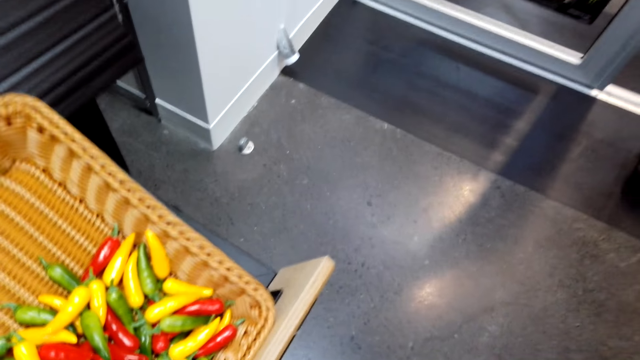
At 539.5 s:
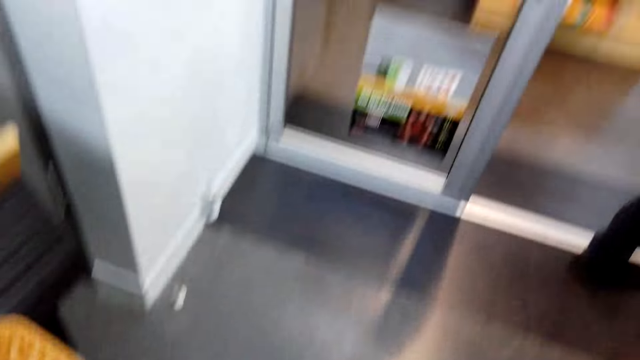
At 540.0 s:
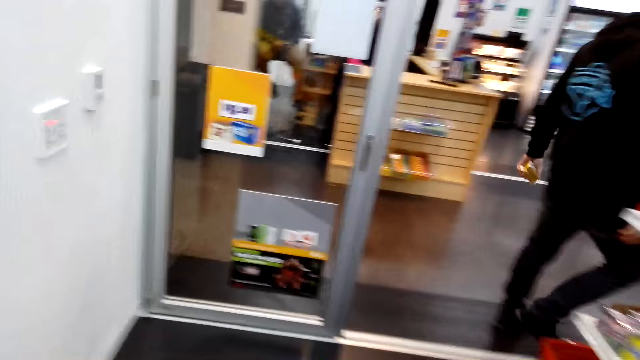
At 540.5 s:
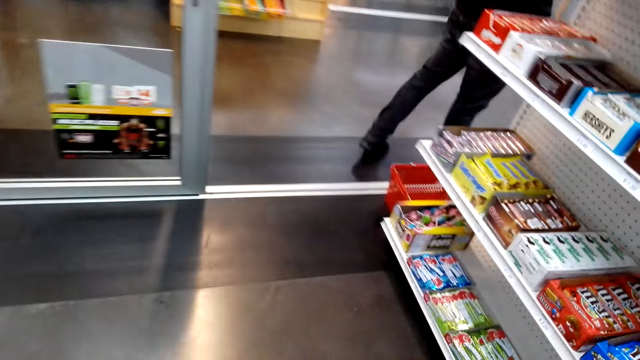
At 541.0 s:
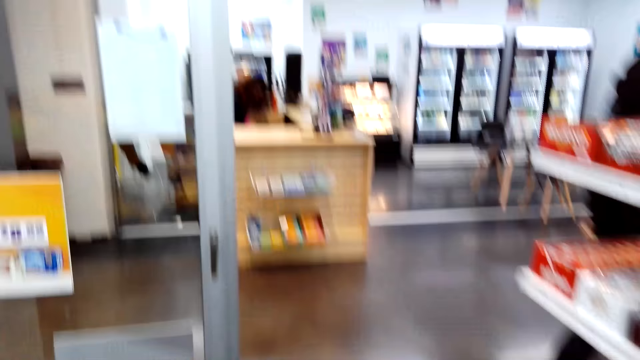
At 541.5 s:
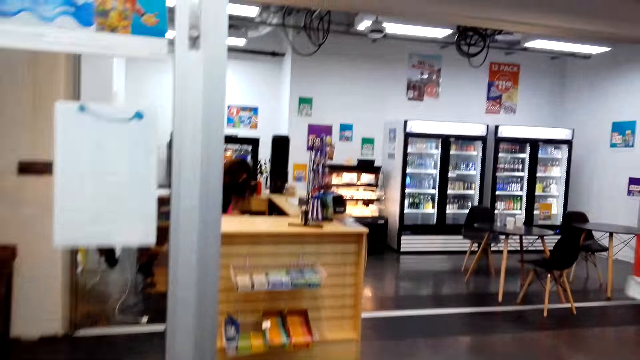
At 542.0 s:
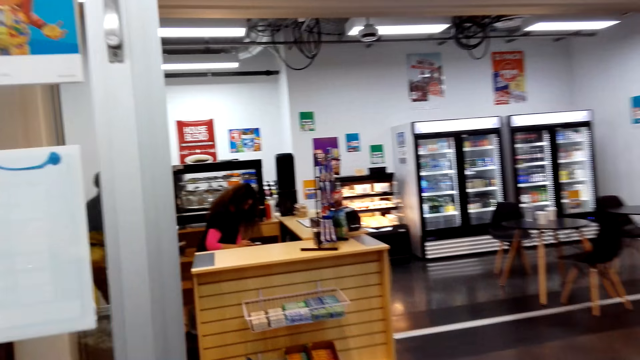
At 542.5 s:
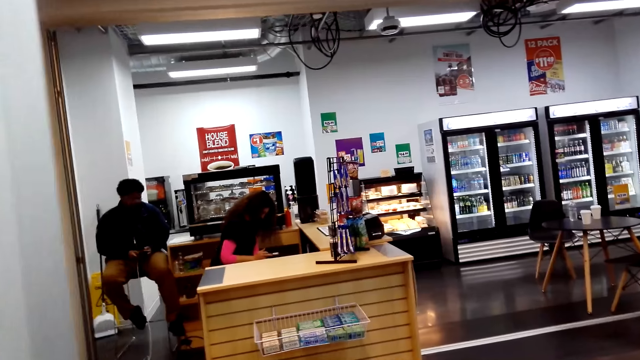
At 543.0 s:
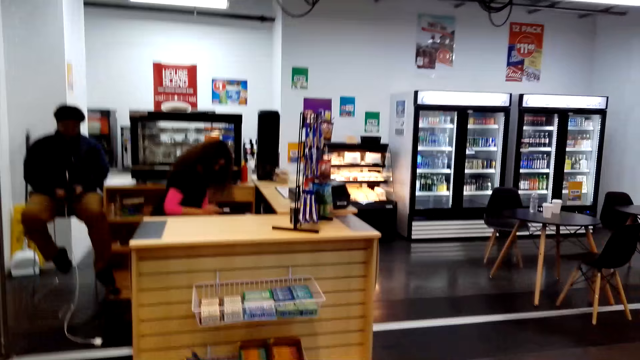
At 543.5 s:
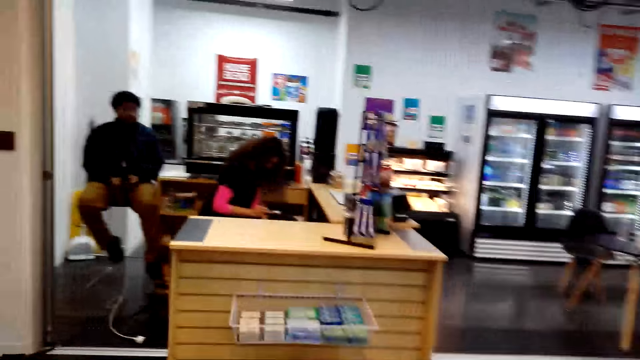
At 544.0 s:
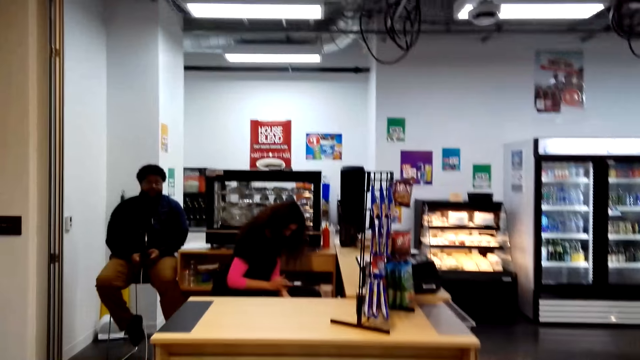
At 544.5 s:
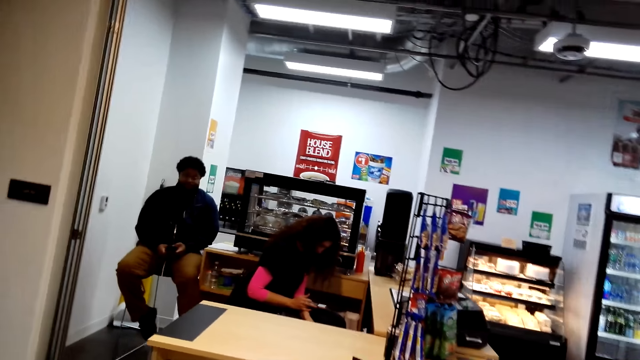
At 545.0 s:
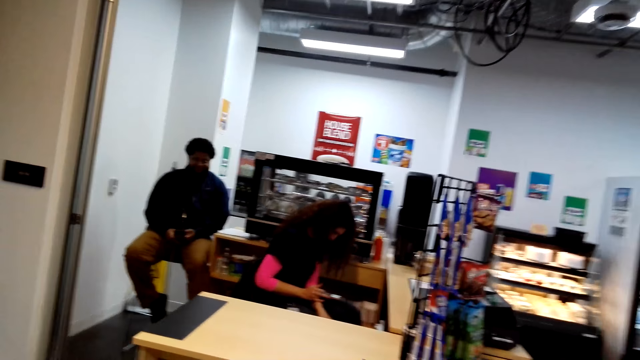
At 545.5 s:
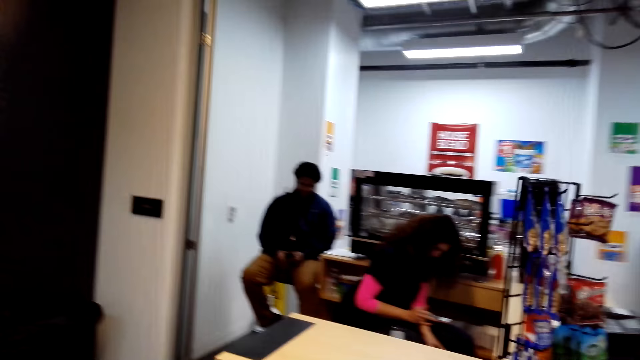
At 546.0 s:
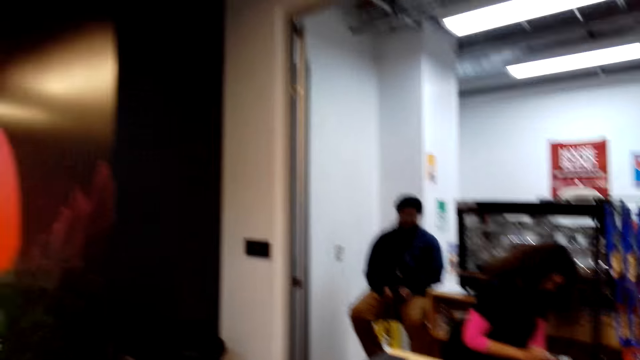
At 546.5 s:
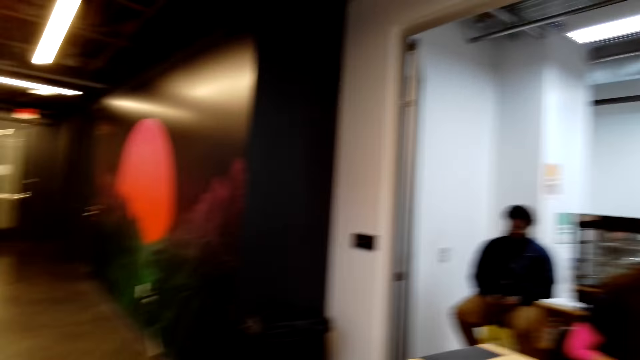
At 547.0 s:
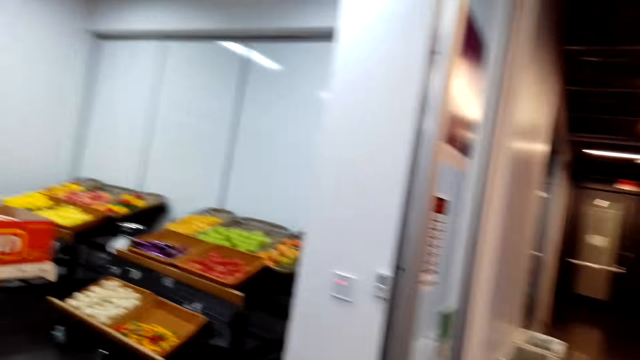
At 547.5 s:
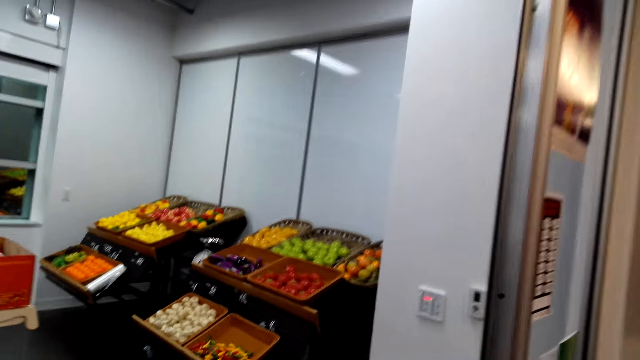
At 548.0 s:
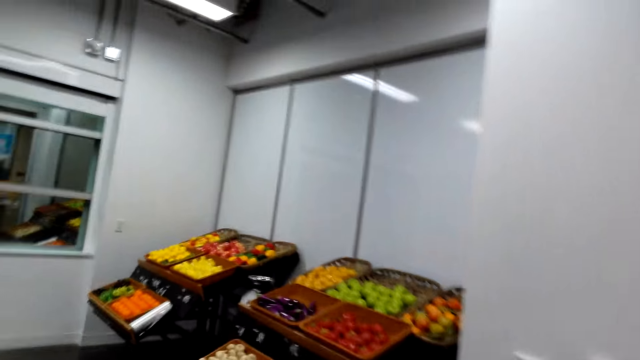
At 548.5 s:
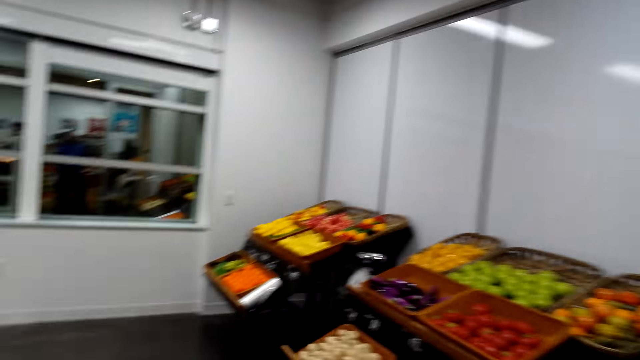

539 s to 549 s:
The camera wearer walks around the room.

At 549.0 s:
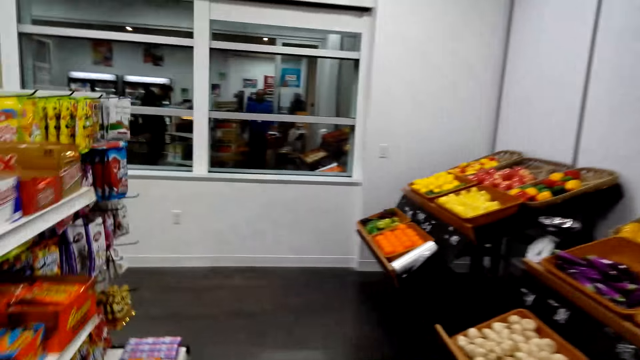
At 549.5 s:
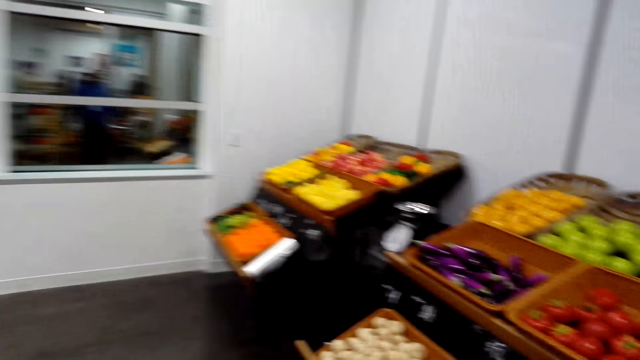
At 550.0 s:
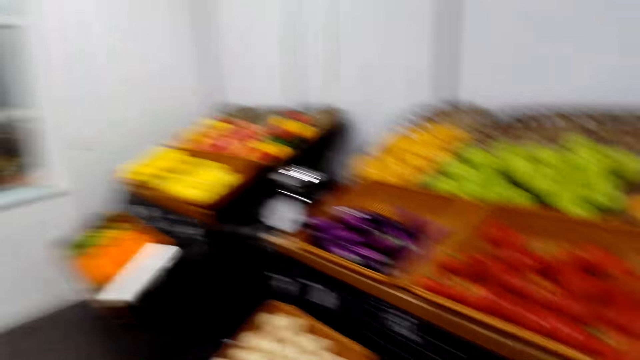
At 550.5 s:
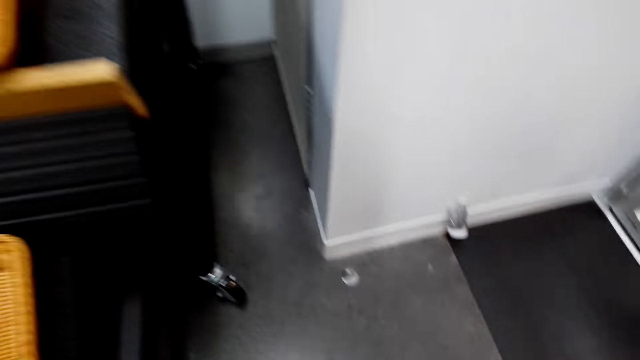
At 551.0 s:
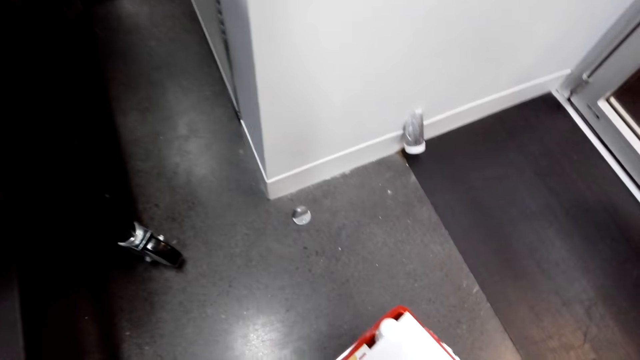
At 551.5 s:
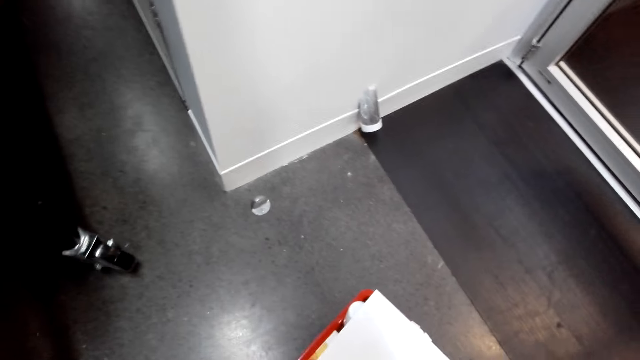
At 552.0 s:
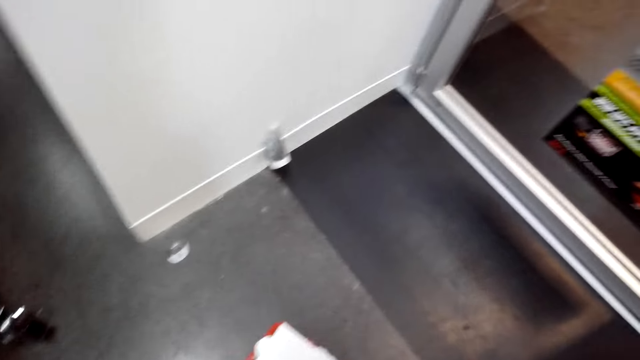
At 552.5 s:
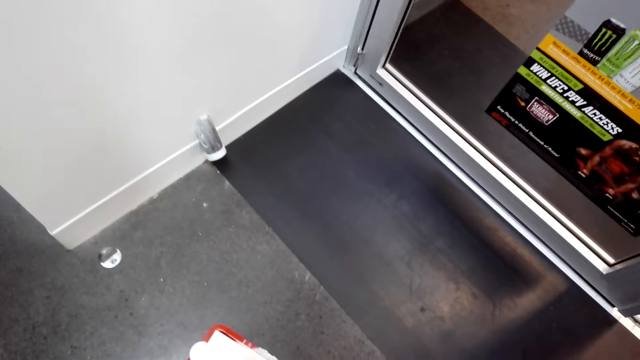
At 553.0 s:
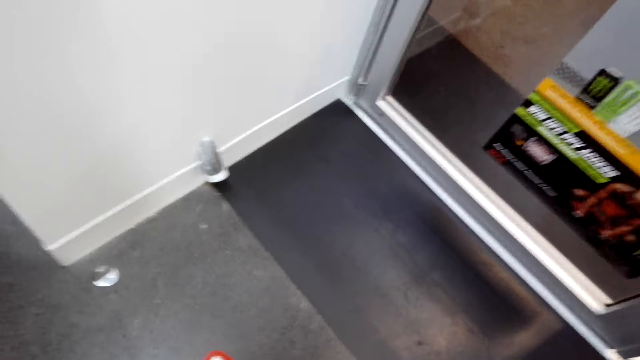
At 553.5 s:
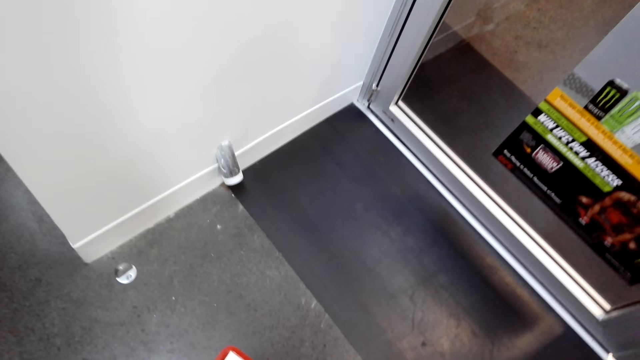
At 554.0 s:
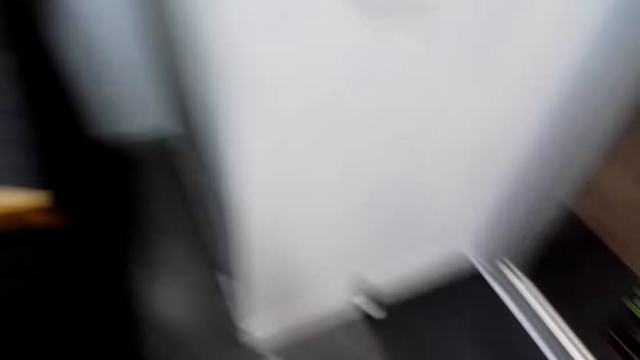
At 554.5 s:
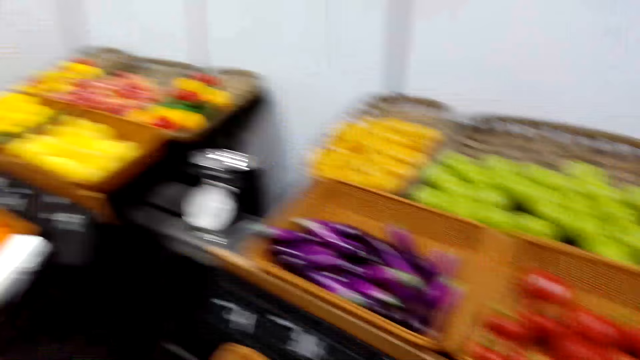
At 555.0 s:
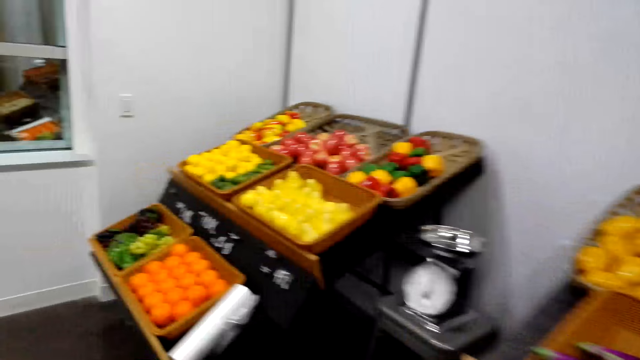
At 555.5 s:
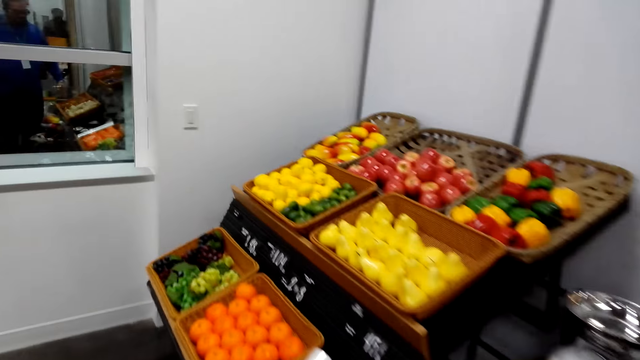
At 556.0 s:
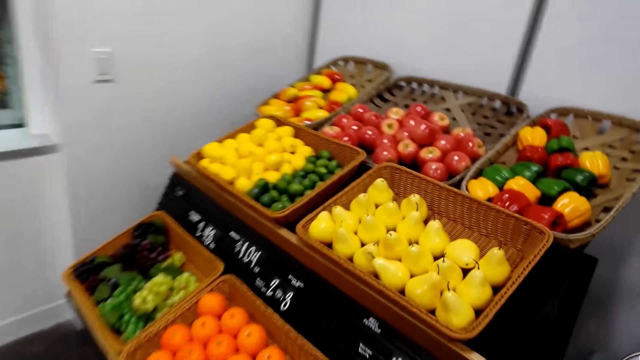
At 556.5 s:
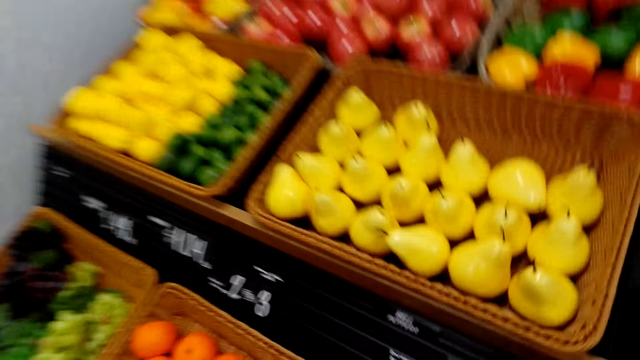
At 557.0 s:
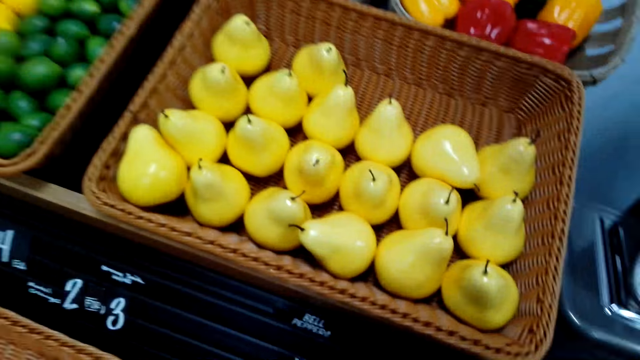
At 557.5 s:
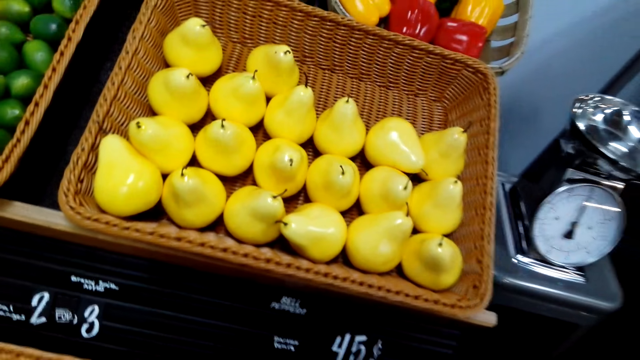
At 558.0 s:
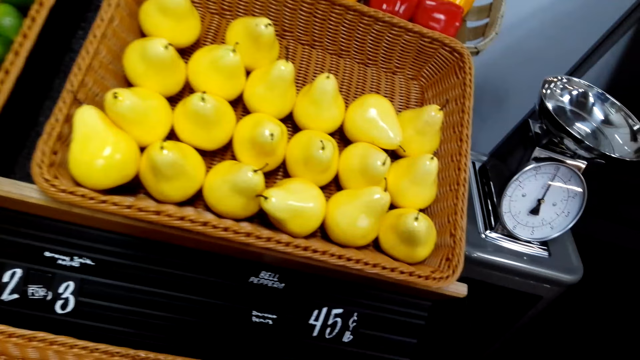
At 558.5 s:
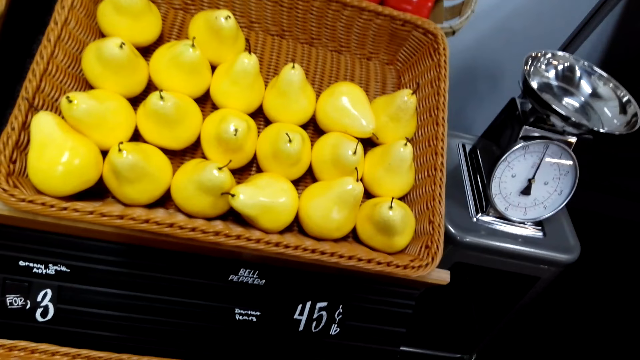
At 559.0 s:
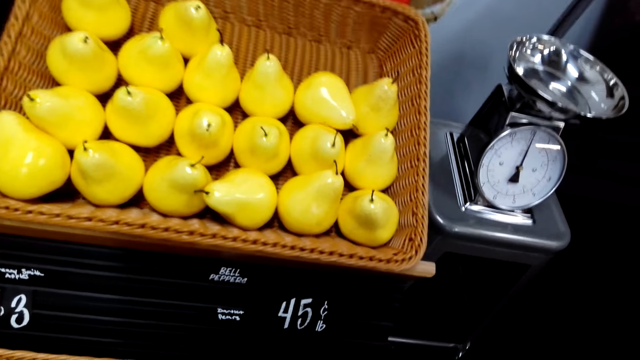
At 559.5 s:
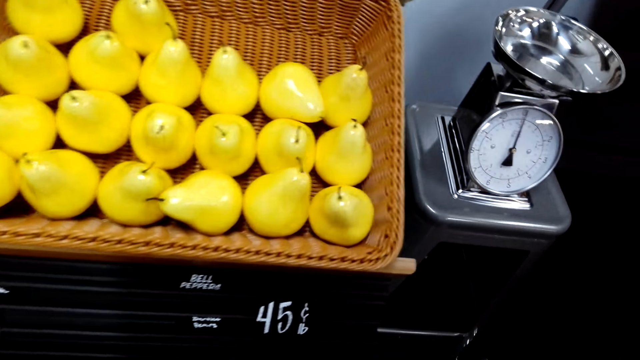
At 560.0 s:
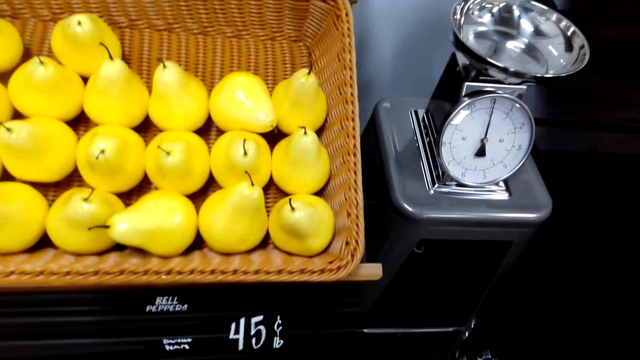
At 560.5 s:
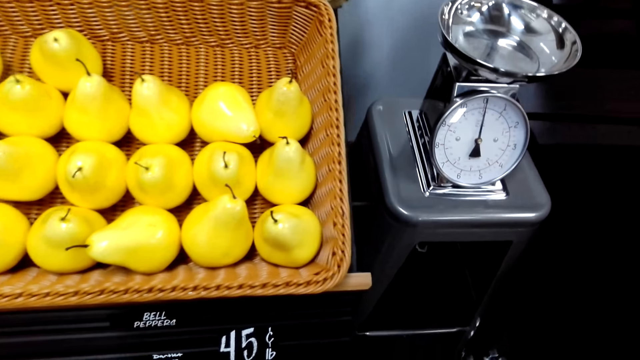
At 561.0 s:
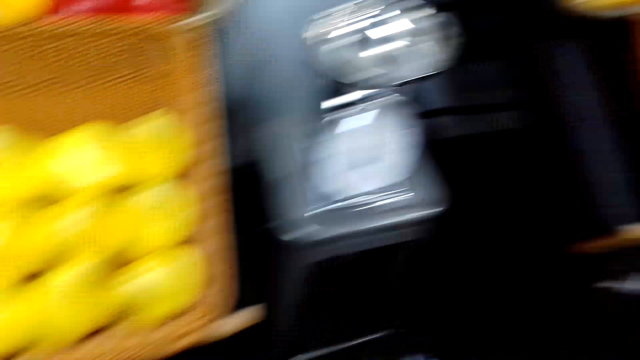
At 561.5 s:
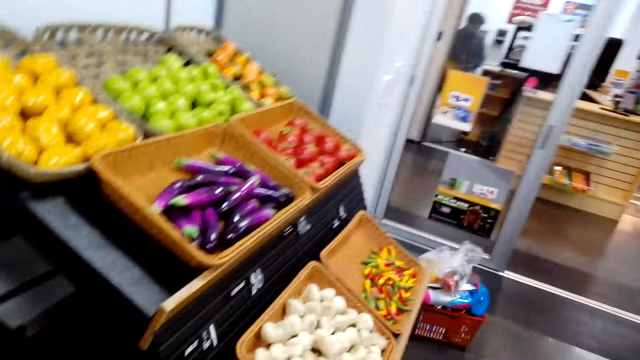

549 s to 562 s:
The camera wearer puts the basket on the floor. They put the paper in the basket. They walk in the supermarket. They pick the fruits.
